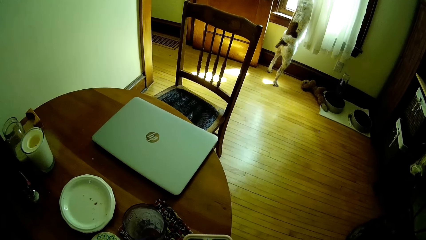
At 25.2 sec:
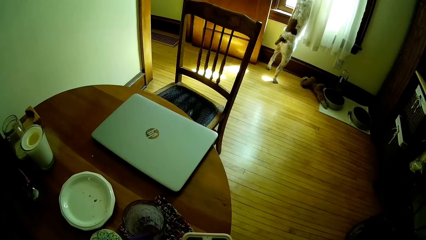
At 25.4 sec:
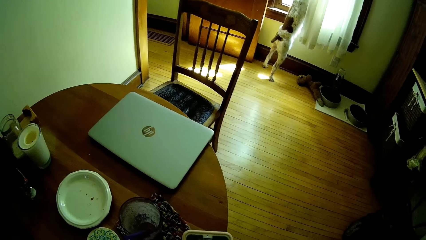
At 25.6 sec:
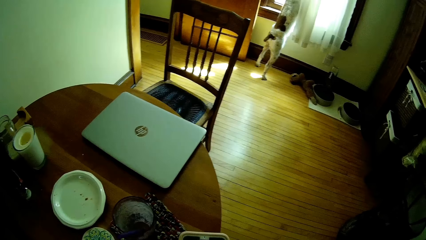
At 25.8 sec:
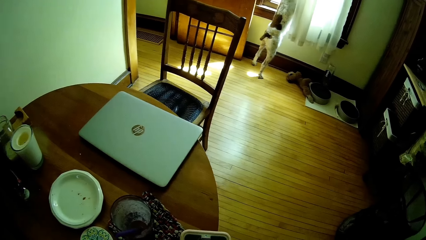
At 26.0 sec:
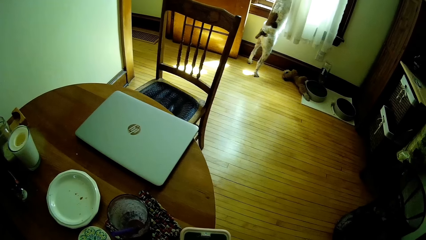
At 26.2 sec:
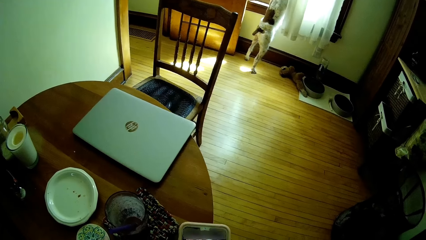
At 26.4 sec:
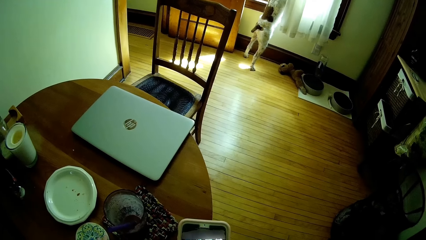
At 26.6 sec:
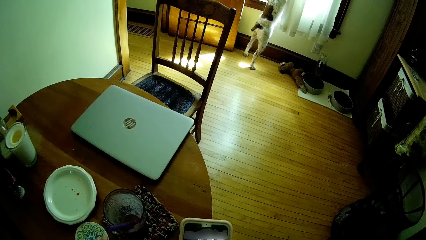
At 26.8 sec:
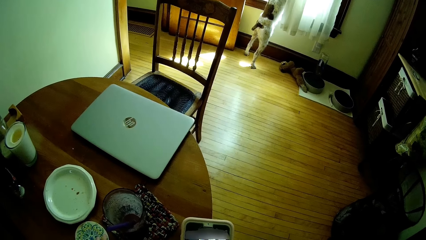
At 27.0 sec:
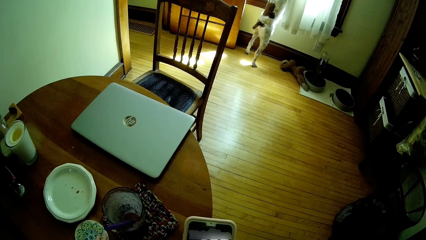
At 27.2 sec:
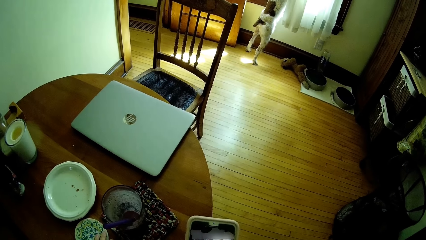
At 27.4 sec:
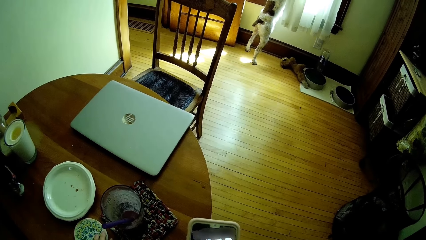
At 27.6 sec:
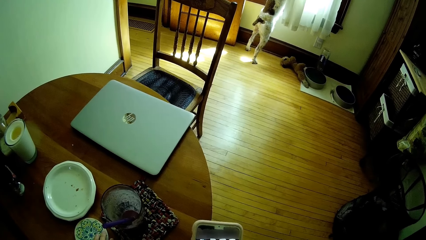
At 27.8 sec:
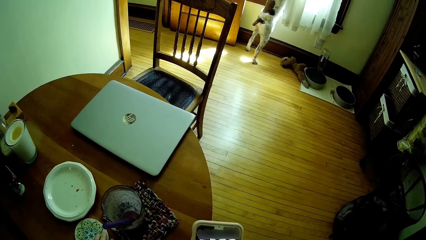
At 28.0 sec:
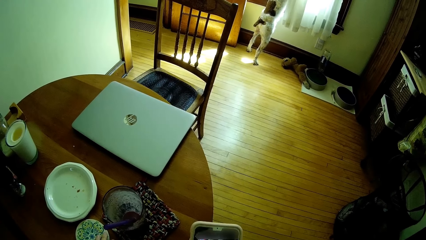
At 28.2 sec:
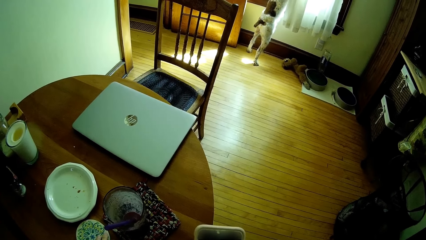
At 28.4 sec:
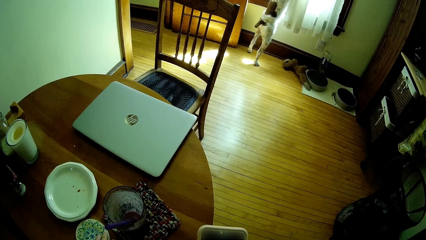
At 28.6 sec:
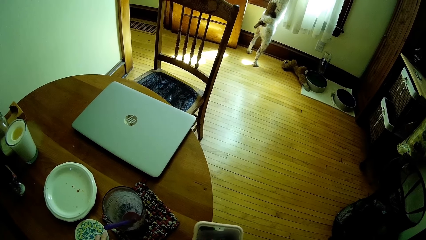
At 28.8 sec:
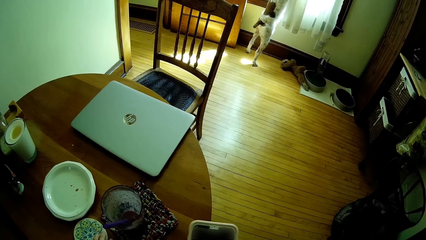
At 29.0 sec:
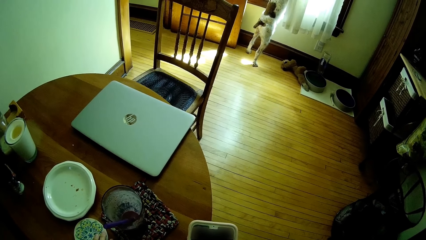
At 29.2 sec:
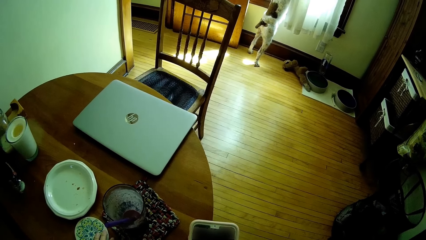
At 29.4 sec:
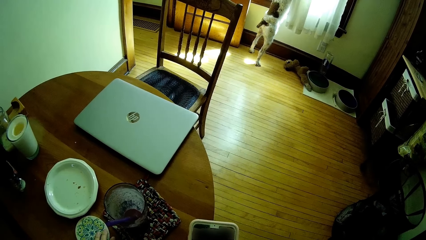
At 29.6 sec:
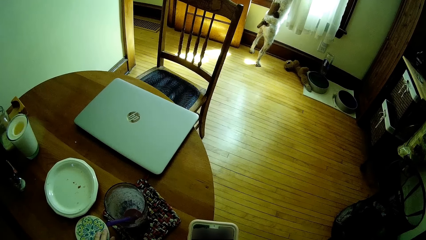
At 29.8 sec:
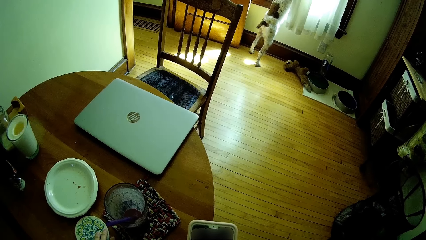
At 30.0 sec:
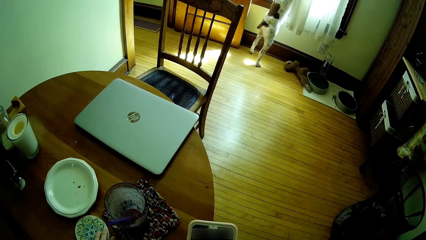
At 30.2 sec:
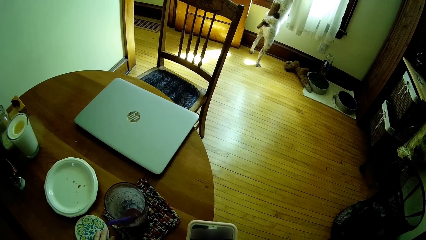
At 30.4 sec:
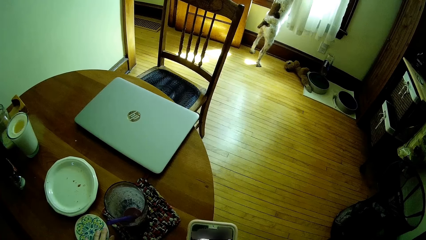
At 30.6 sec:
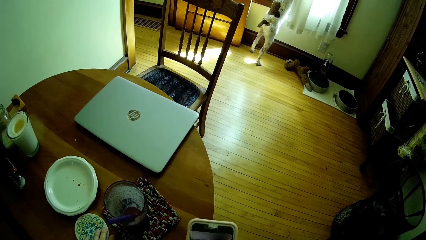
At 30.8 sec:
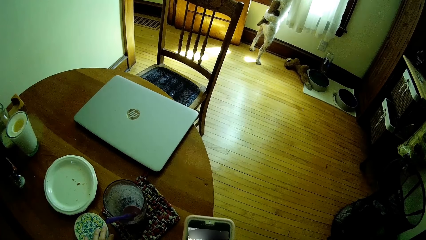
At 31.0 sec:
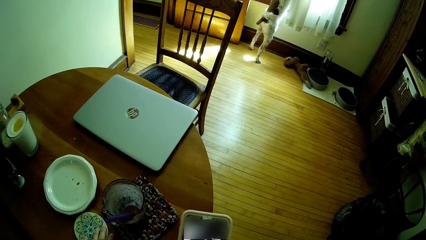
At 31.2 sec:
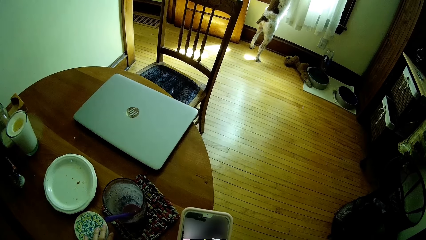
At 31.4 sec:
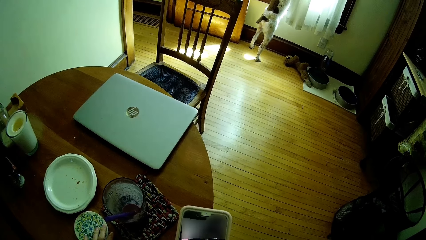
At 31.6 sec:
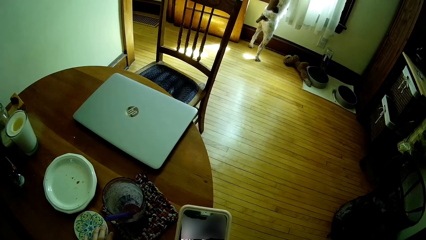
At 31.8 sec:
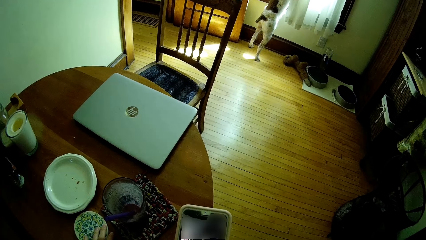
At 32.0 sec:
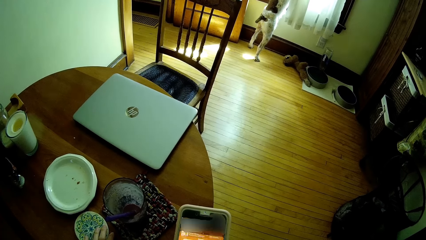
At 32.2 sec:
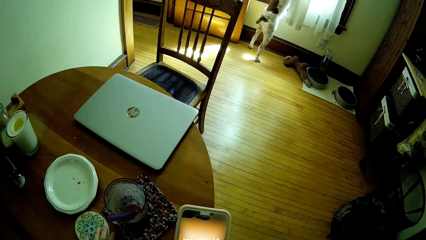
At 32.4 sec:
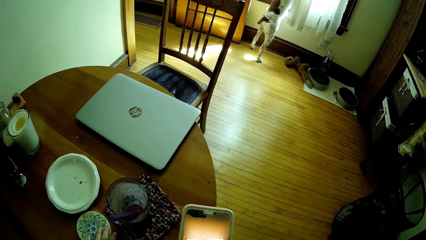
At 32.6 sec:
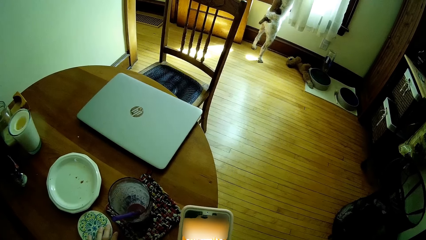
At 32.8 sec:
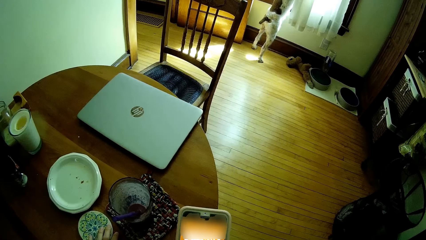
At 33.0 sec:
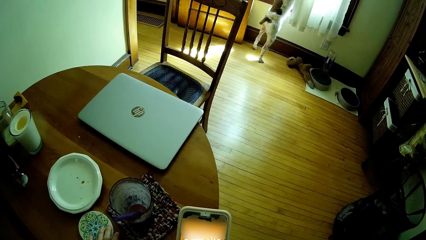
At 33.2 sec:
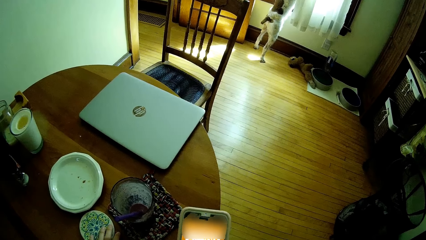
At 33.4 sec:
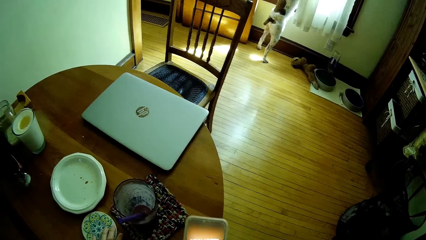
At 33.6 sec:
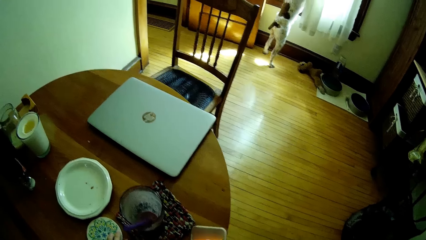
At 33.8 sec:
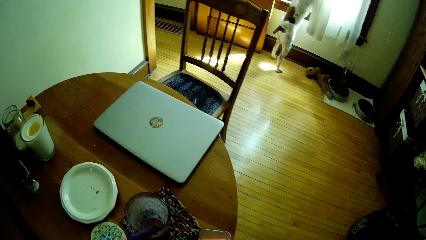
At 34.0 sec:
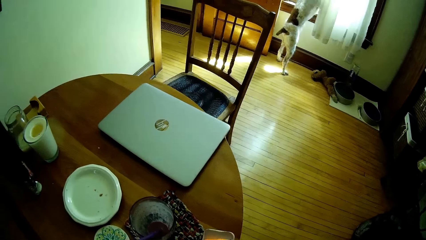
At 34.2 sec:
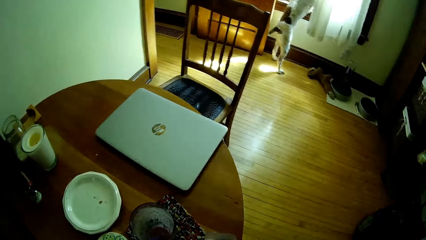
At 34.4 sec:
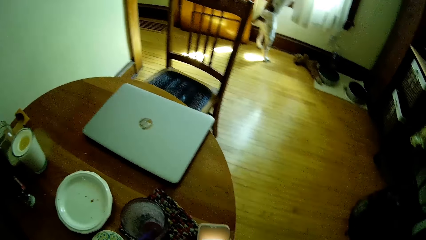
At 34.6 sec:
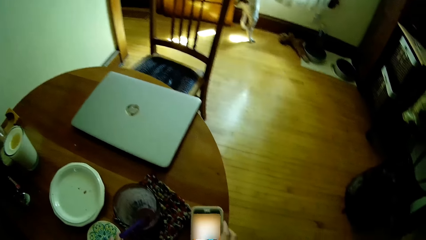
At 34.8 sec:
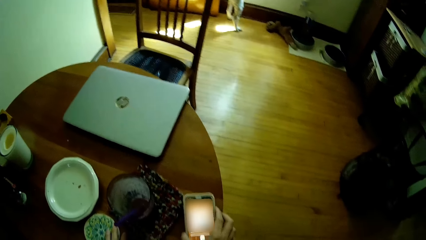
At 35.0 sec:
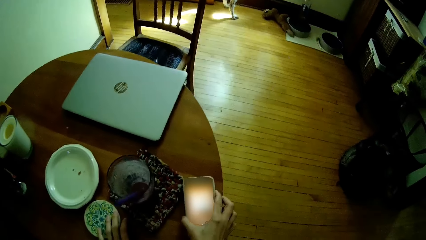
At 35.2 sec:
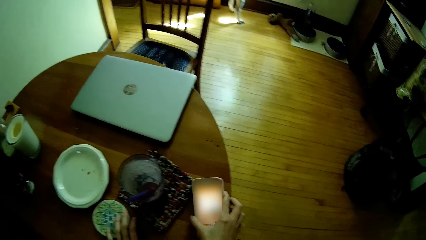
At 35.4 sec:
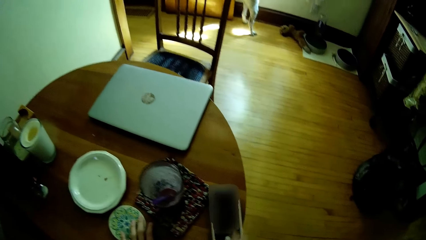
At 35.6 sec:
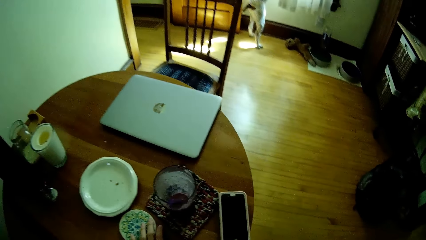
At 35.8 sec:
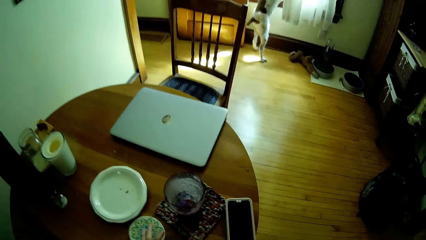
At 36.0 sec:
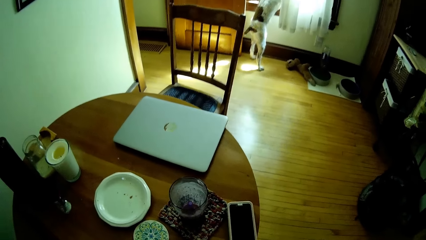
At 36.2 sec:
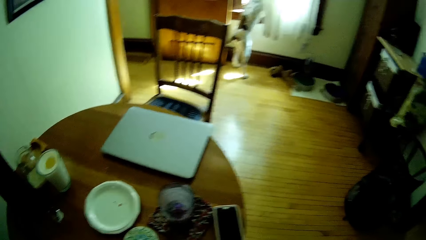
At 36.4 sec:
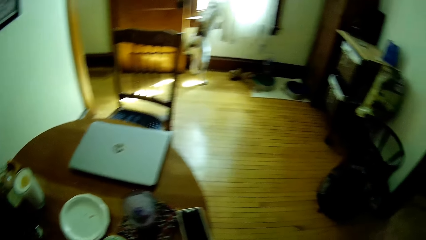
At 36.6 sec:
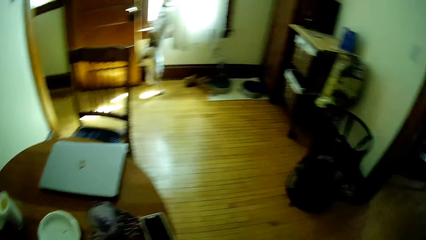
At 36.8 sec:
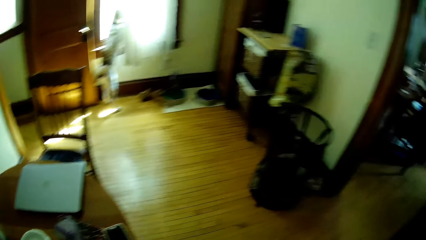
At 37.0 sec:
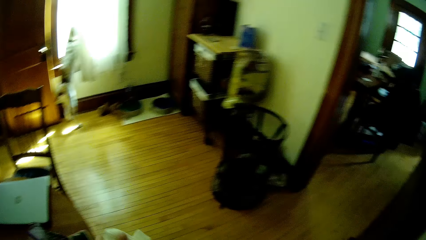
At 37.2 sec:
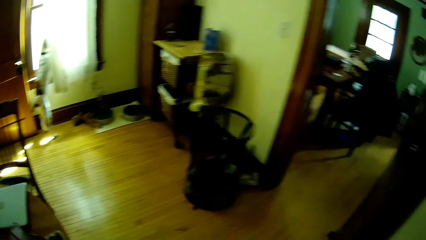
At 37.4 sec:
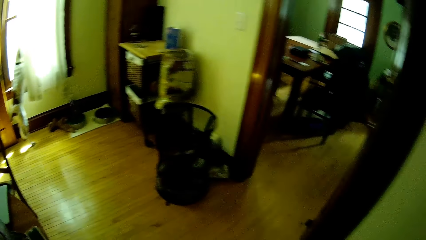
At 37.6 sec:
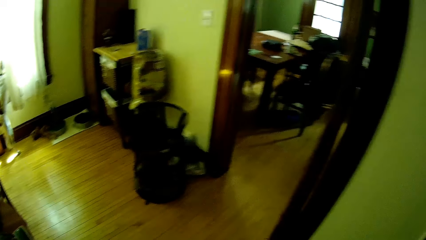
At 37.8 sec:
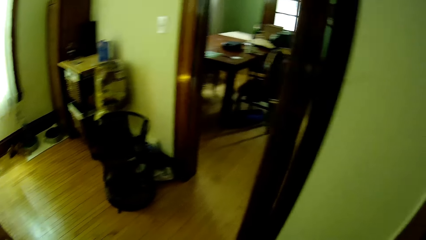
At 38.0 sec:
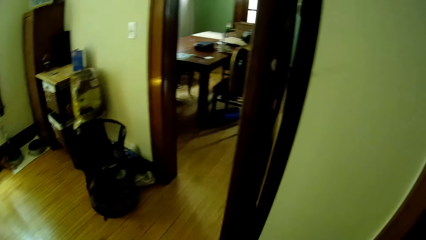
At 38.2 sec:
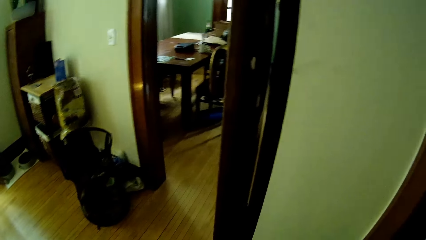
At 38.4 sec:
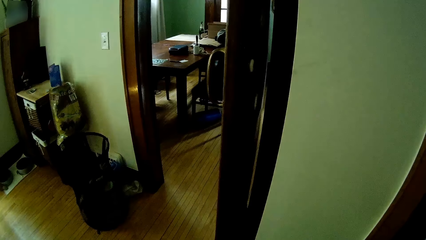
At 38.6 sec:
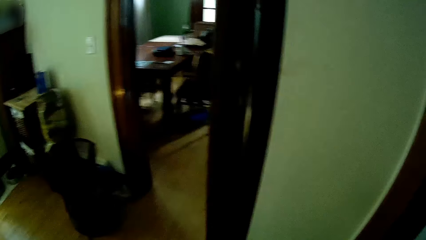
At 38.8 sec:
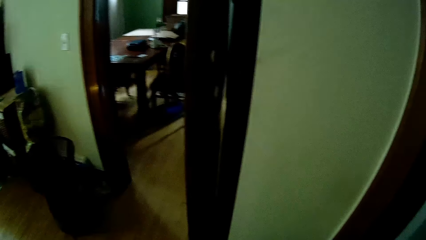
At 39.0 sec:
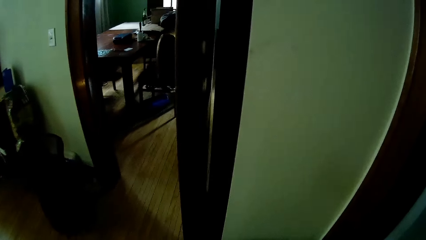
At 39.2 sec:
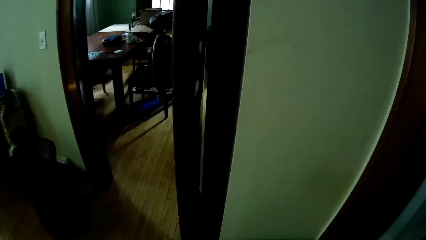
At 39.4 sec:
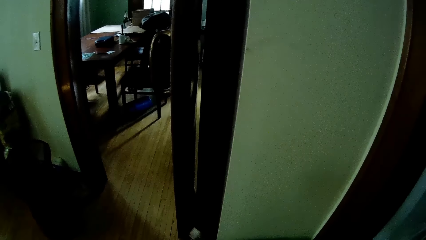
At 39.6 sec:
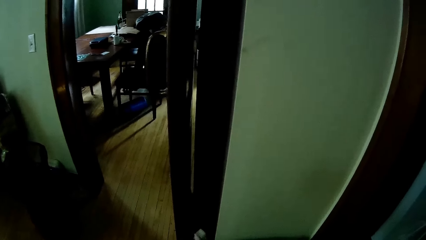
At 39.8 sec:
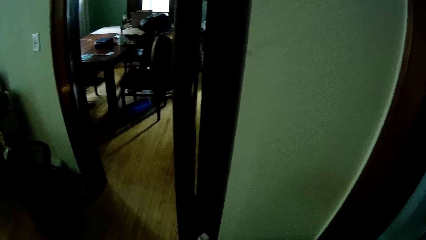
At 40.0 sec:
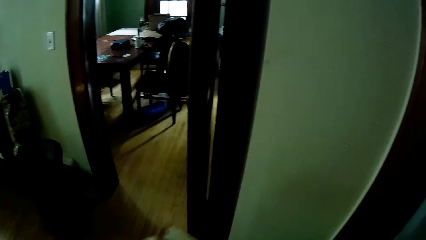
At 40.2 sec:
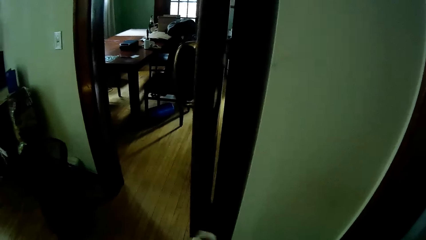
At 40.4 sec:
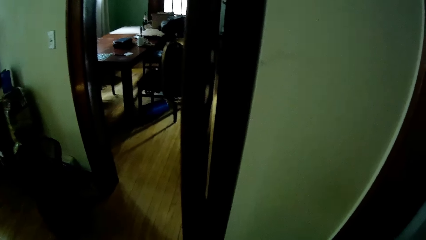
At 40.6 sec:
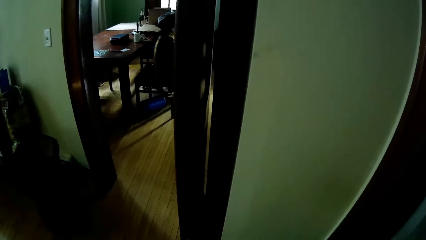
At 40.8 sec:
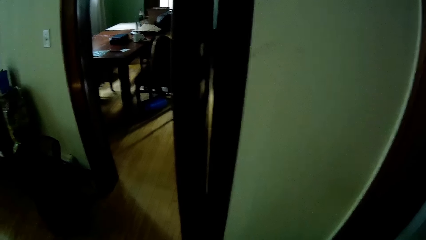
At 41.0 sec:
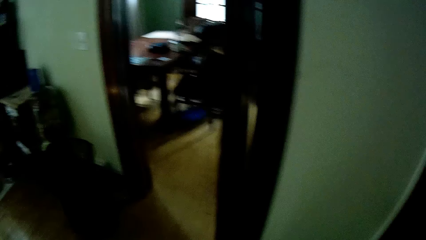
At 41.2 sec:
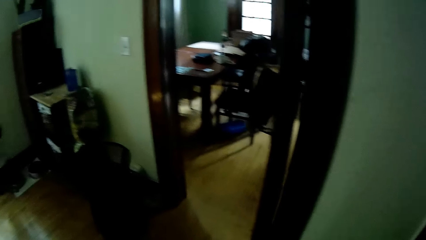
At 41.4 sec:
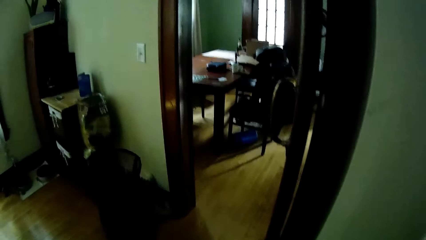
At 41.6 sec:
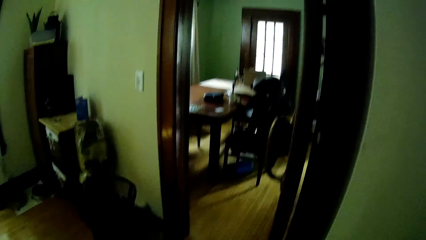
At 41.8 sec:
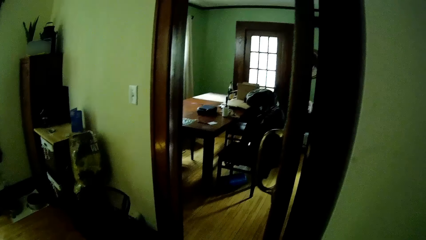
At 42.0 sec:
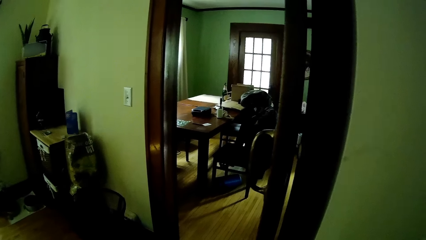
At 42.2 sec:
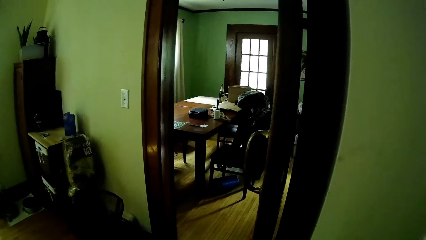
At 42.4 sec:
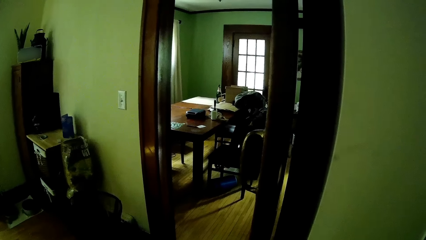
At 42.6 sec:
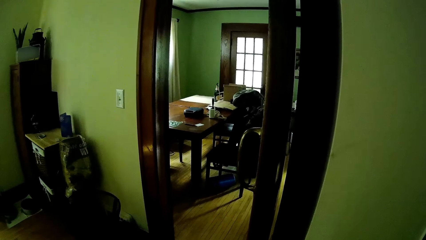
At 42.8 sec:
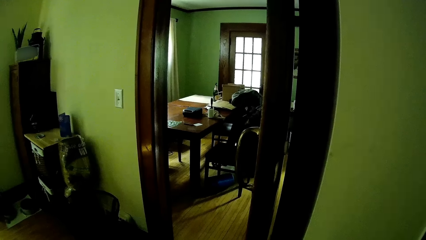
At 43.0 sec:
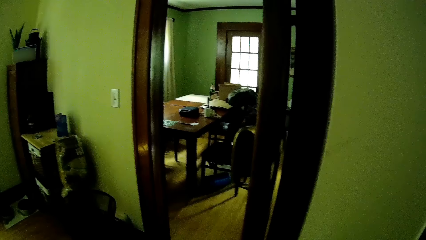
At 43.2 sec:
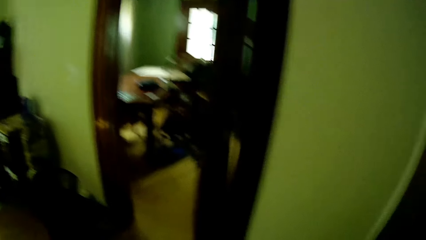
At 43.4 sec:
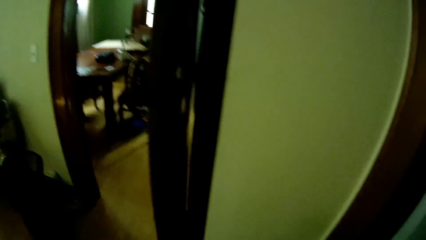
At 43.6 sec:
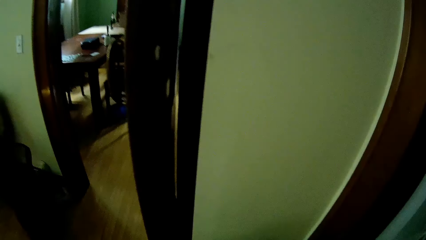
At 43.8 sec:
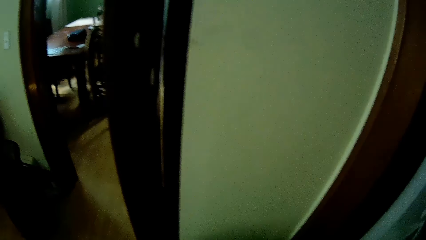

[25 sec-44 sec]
The camera wearer uses the phone. He drops the mobile phone on a table with his right hand. He looks around.
